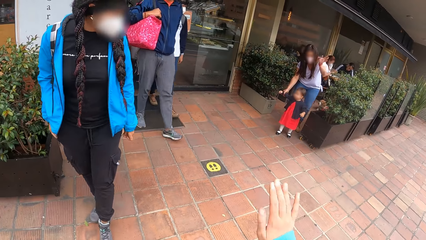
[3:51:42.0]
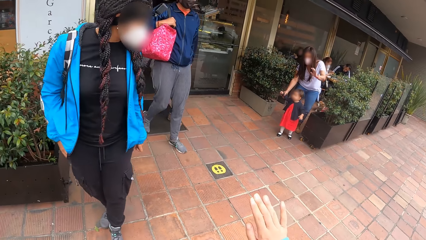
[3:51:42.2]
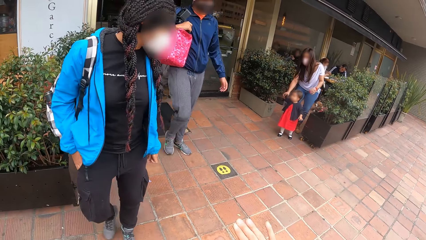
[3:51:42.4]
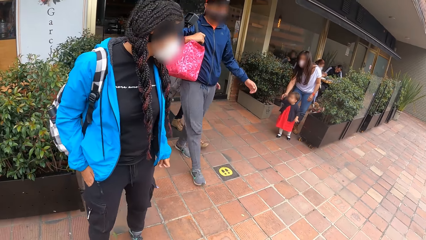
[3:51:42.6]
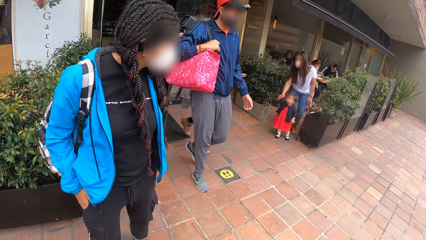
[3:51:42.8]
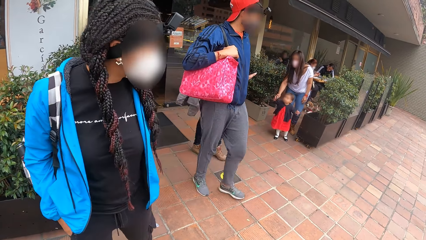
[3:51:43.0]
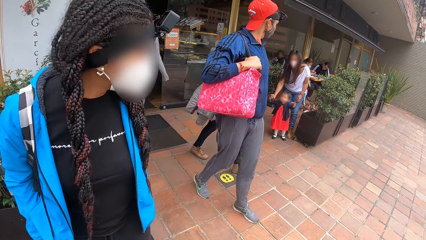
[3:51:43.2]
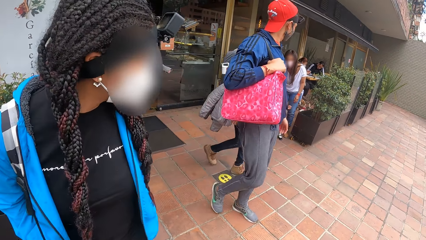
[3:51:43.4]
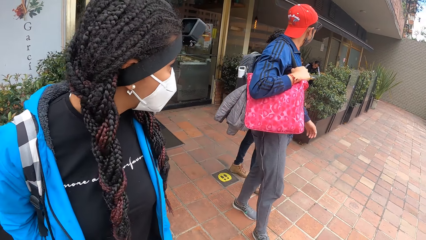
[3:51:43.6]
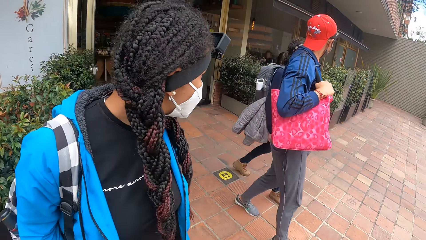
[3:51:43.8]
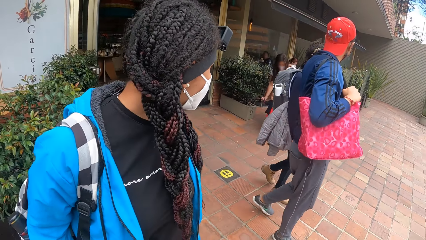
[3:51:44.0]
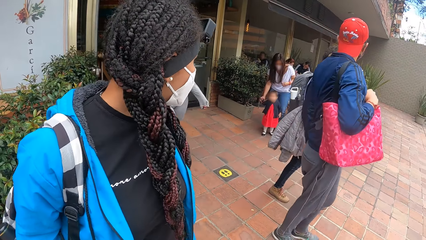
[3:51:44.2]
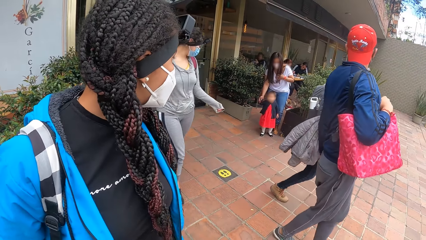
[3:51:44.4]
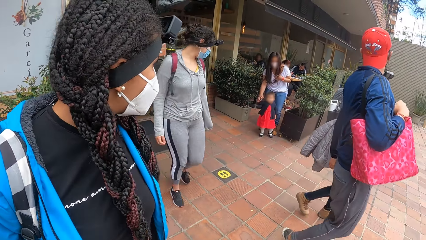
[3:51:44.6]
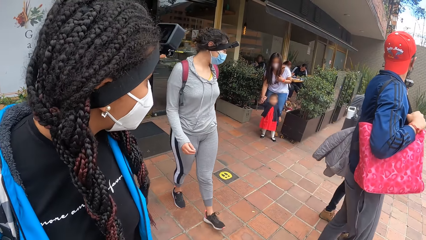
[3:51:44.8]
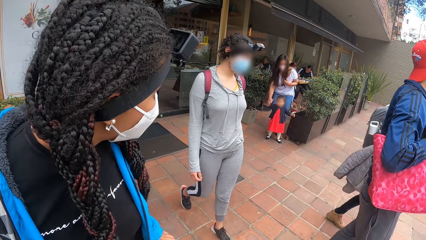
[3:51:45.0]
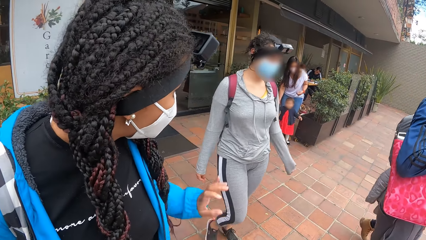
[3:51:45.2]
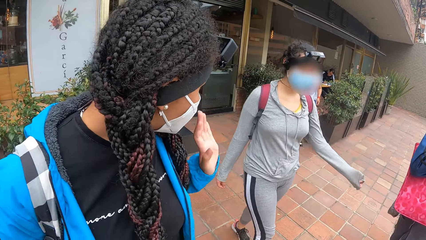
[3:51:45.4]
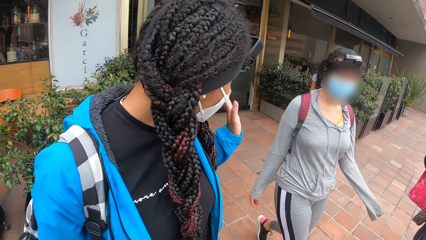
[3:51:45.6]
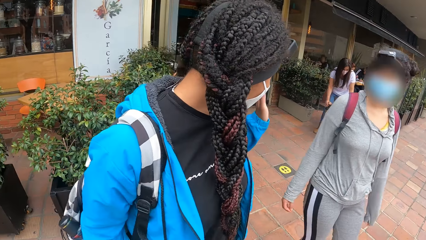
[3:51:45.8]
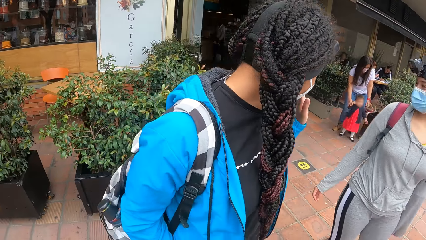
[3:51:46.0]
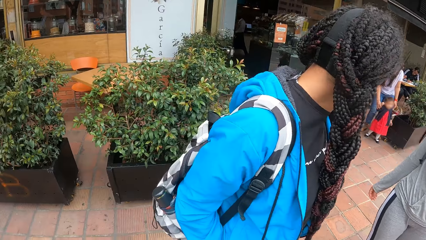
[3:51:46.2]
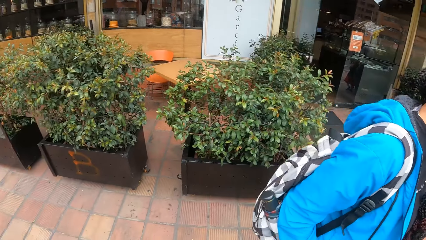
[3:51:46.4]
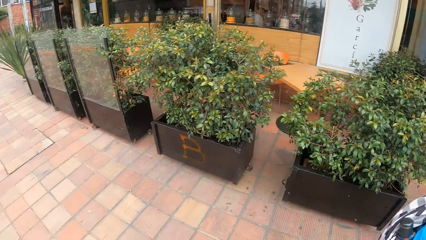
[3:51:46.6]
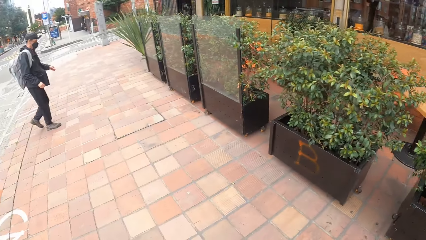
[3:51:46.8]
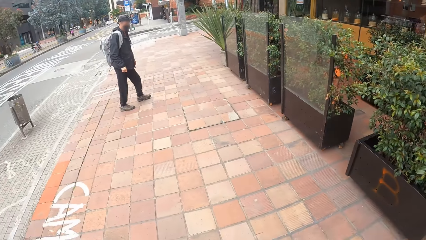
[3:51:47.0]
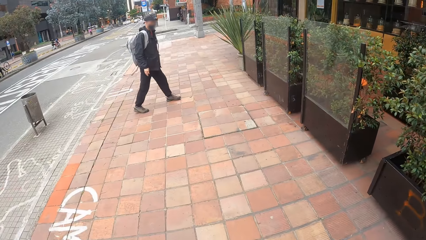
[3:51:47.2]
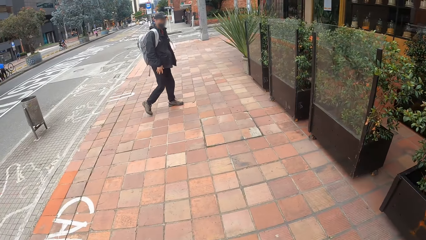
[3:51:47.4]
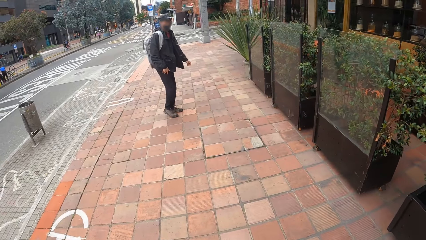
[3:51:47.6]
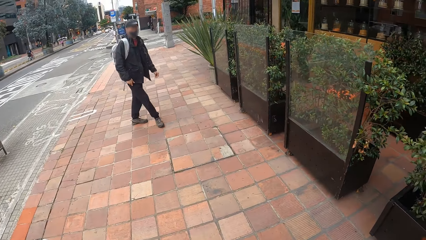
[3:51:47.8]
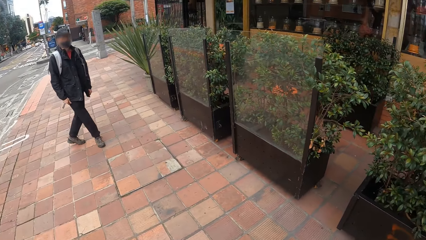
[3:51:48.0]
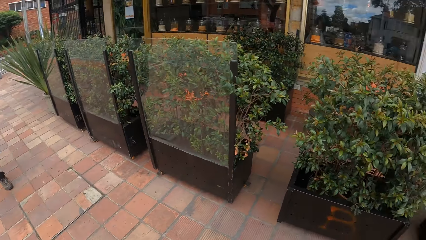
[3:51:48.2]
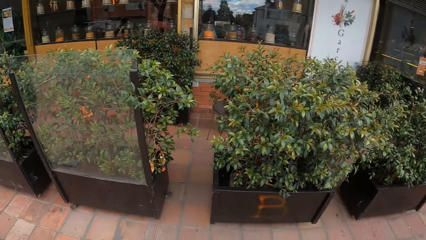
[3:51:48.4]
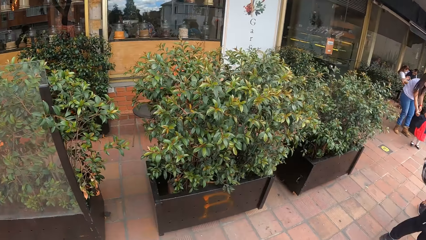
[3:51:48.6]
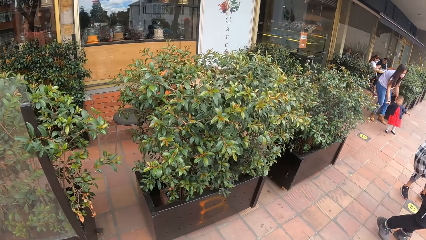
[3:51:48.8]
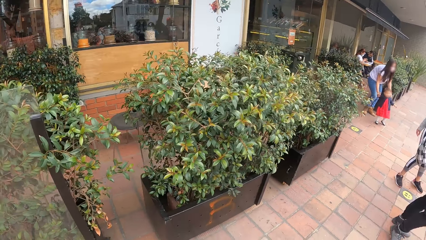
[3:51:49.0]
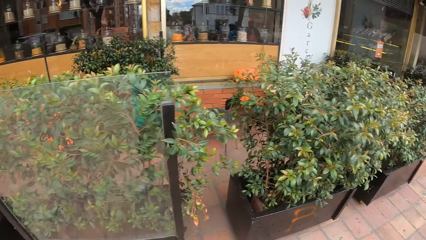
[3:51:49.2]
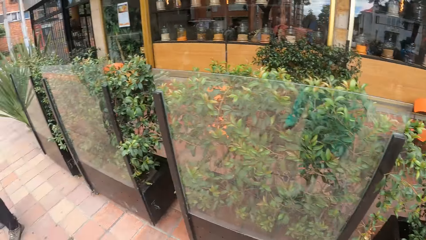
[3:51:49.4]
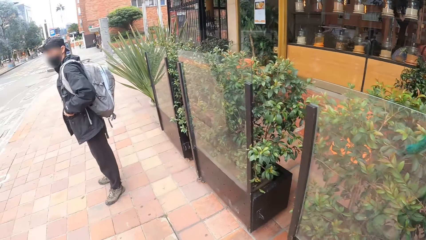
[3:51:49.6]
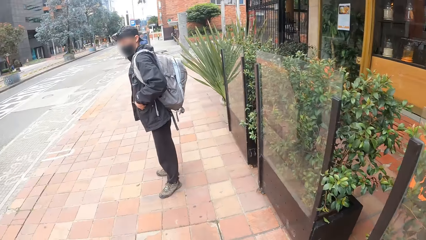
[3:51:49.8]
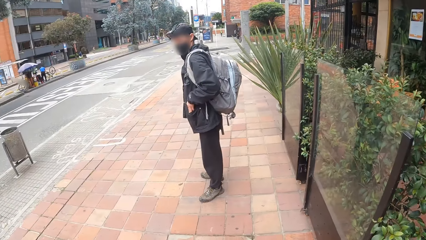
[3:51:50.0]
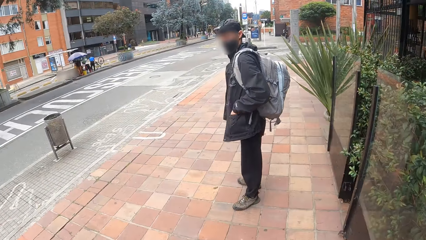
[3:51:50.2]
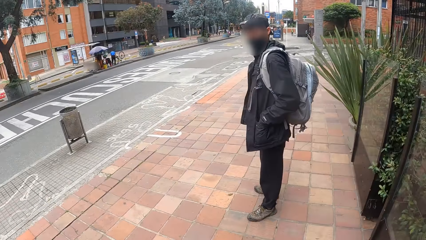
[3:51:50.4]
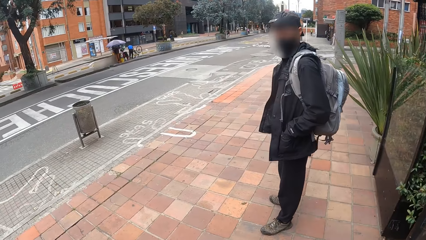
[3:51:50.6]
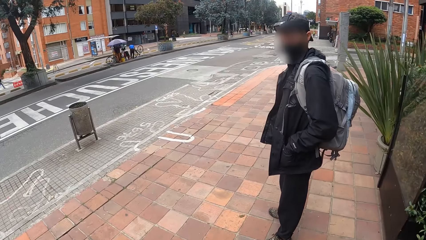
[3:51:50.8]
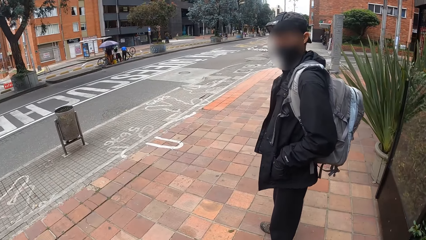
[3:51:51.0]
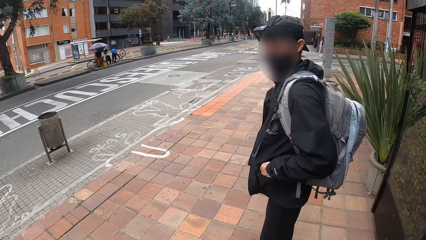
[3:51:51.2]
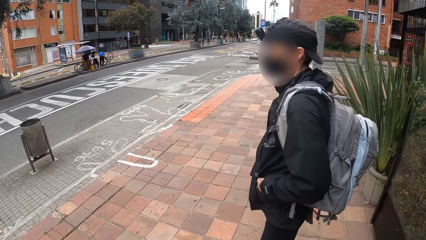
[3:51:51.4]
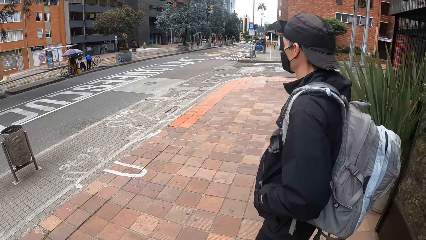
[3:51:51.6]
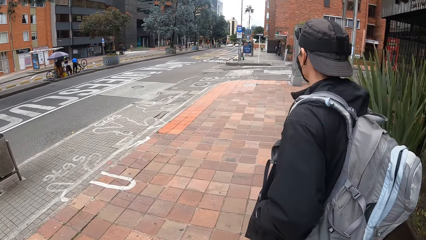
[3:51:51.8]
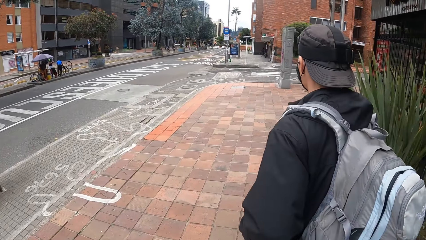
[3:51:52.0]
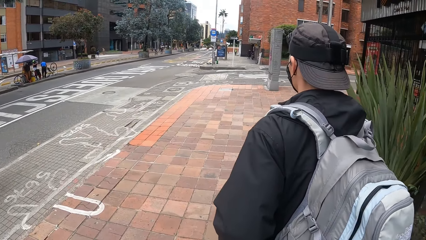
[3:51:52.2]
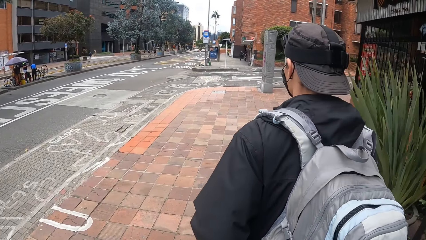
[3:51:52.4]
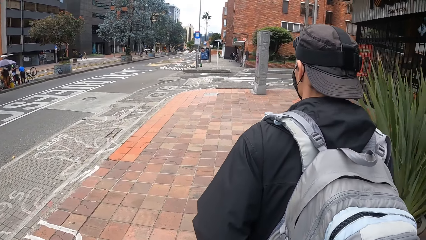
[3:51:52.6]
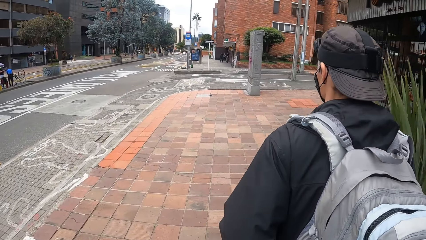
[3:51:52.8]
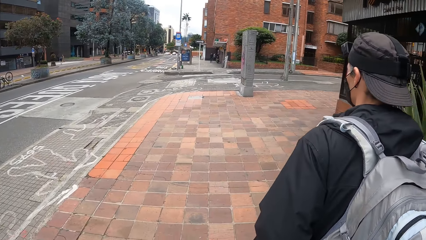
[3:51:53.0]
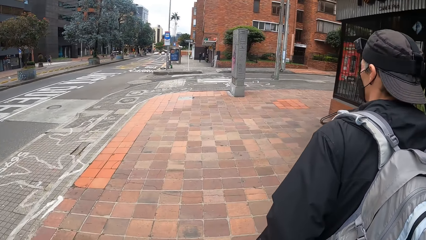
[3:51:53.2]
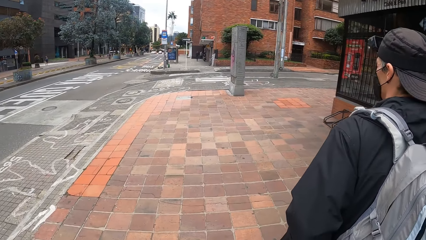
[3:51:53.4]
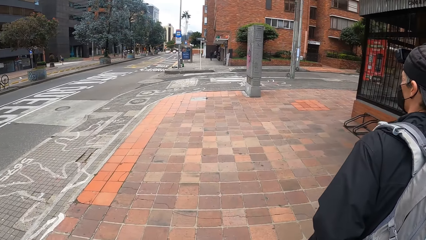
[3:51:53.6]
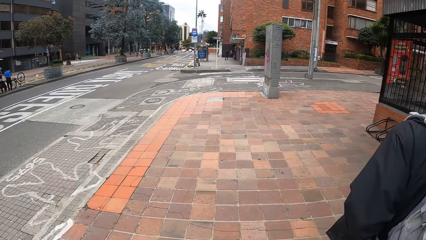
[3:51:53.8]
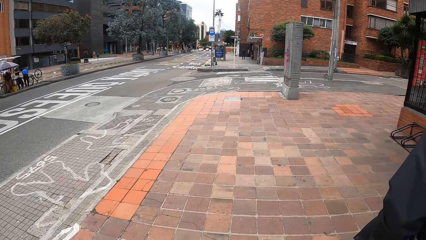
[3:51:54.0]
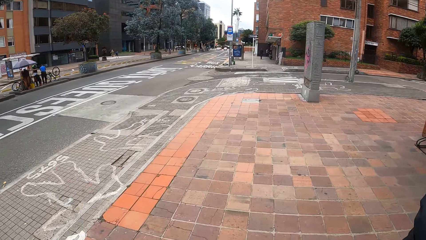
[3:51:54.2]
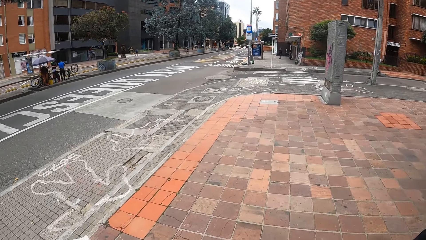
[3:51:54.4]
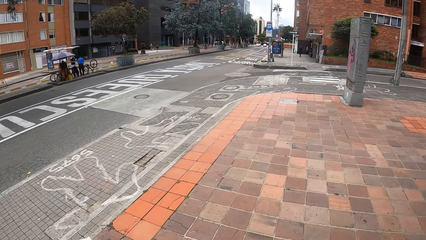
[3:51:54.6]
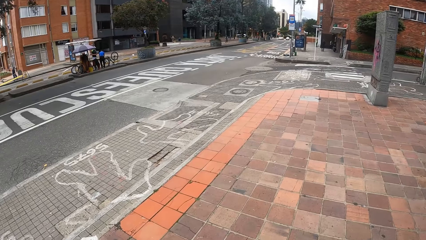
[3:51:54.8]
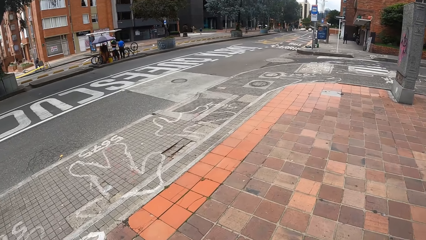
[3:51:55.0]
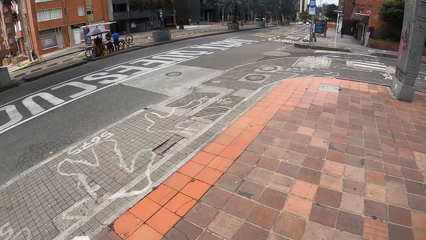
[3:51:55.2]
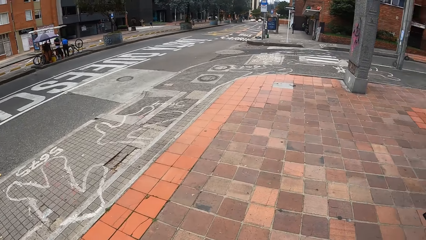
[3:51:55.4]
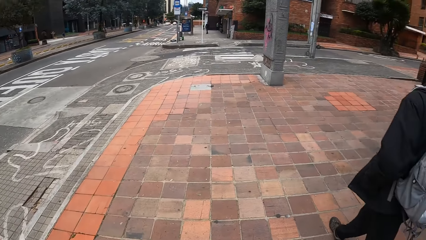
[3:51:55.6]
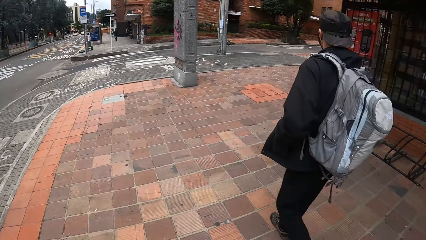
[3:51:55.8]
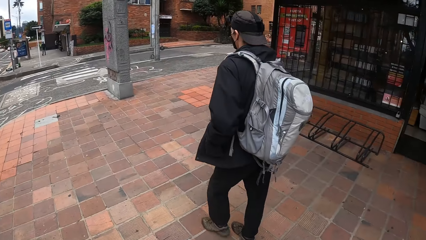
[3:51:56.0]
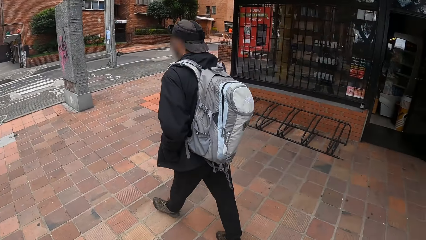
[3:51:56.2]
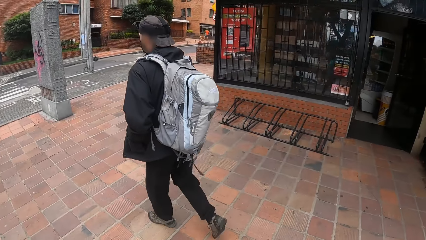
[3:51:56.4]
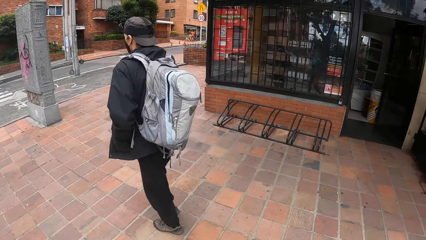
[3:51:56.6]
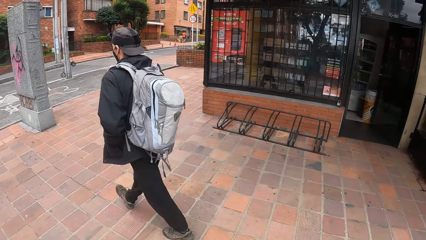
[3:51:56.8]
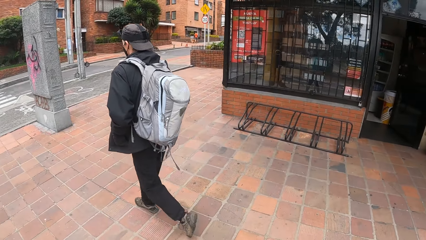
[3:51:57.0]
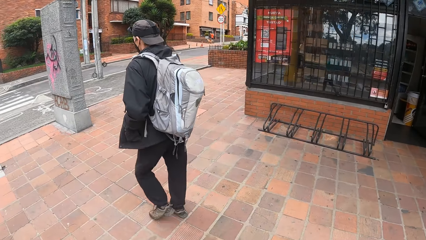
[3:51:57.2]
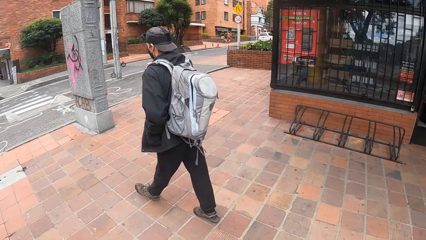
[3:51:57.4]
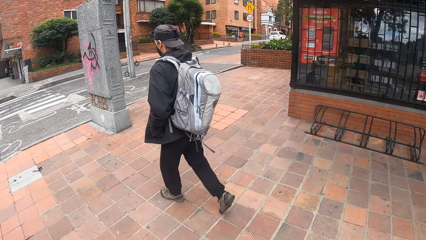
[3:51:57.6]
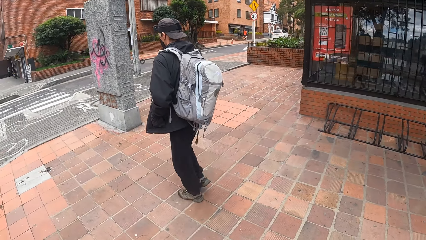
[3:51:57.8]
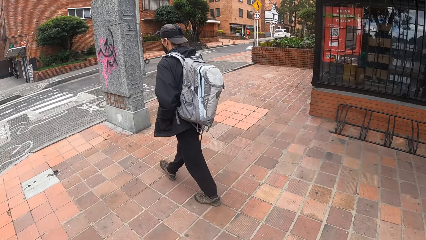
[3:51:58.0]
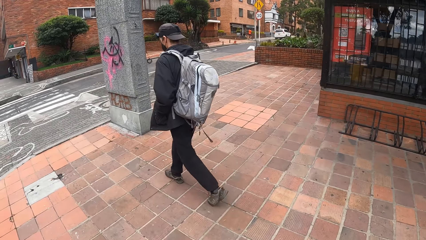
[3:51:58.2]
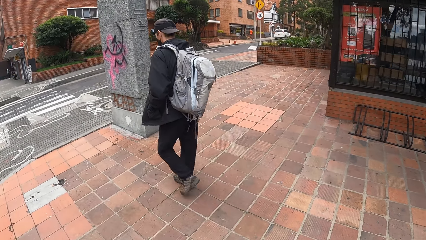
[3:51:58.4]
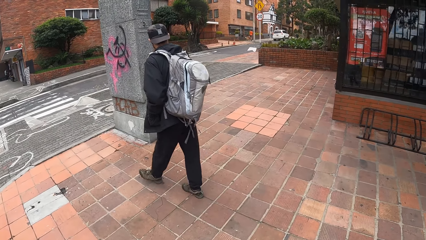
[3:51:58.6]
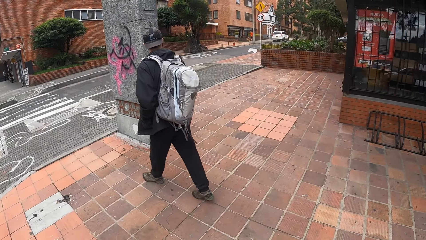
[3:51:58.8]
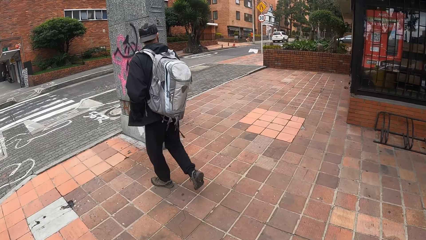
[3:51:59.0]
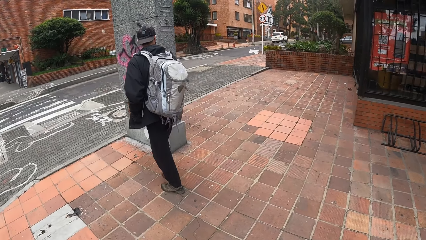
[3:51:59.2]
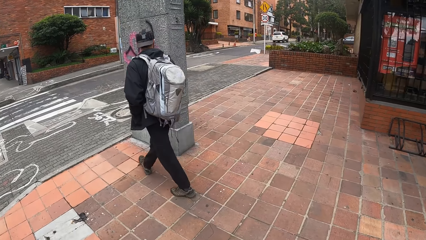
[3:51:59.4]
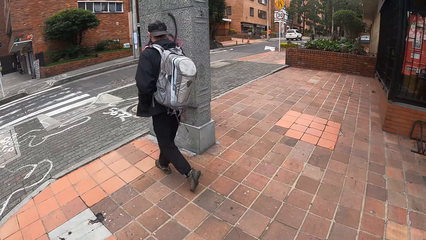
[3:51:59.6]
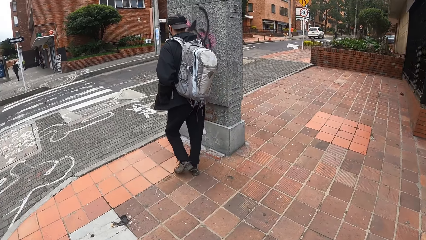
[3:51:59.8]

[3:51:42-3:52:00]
The camera wearer interacts with a woman. They wave at the woman. They walk on a walkway with a girl, another girl, a man, another man and a third girl. Another woman waves at the first woman. The camera wearer meets a man.
